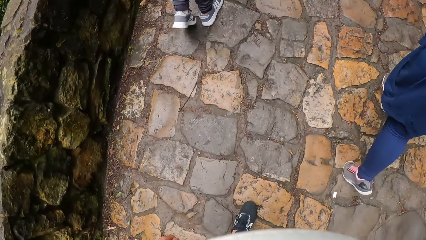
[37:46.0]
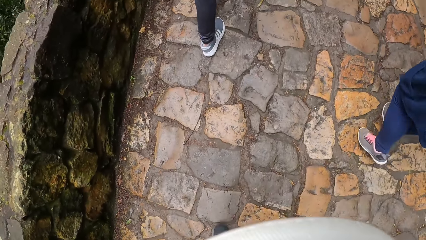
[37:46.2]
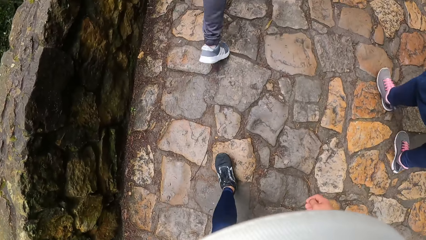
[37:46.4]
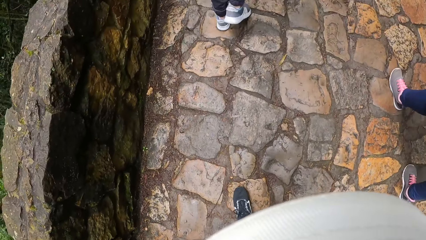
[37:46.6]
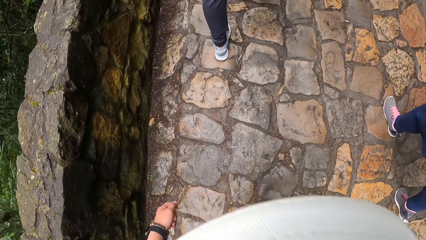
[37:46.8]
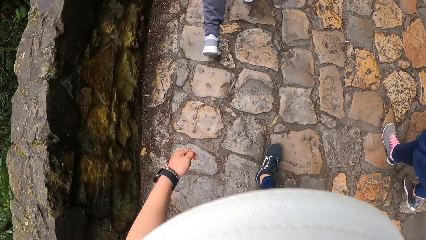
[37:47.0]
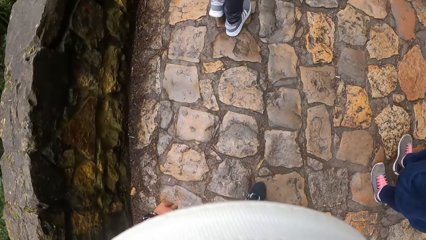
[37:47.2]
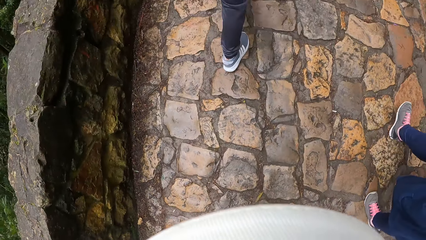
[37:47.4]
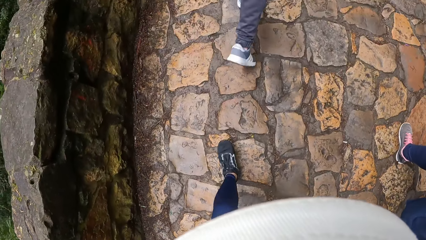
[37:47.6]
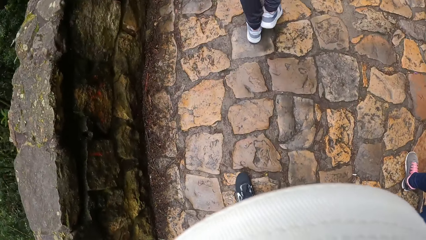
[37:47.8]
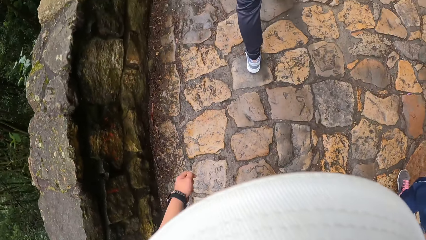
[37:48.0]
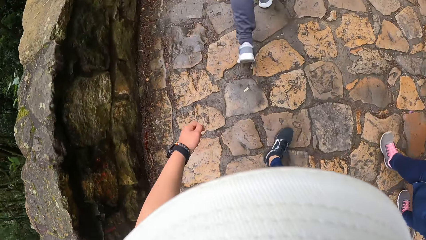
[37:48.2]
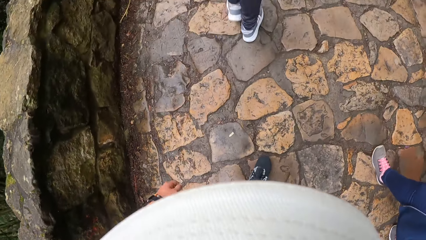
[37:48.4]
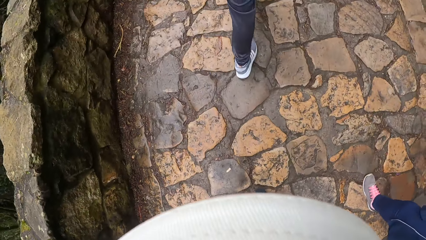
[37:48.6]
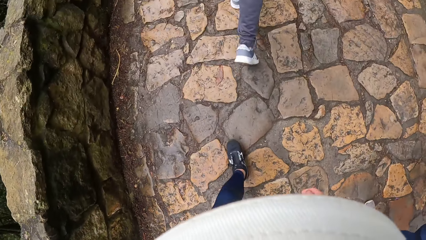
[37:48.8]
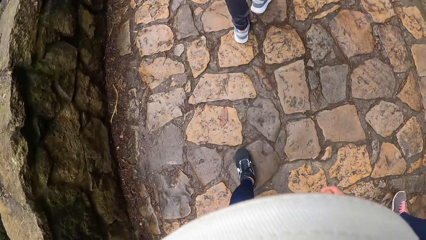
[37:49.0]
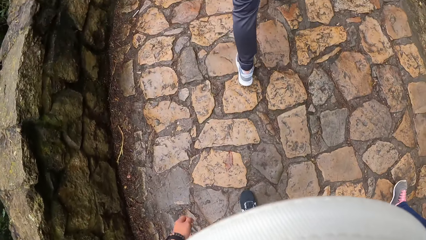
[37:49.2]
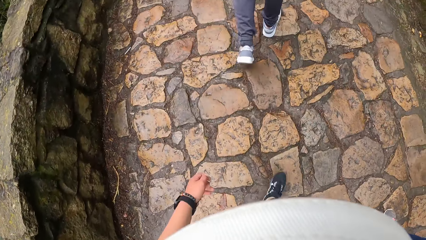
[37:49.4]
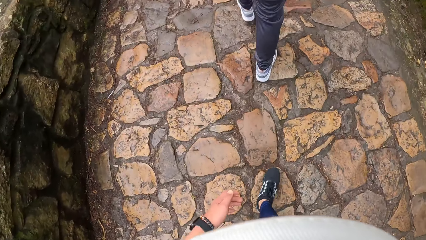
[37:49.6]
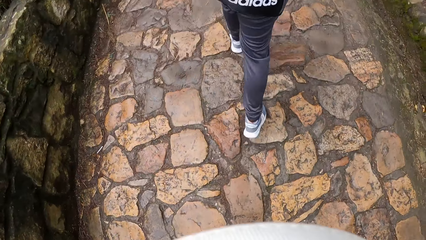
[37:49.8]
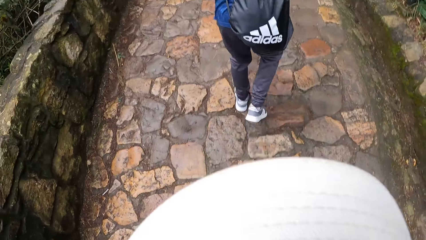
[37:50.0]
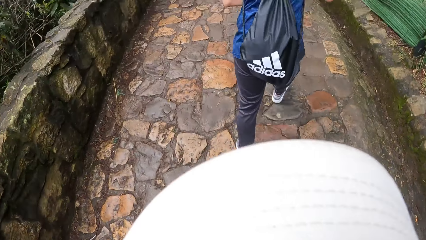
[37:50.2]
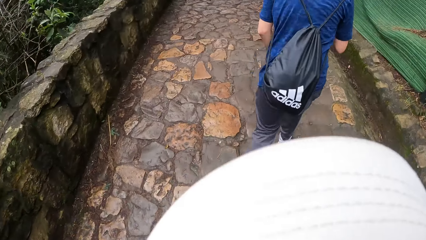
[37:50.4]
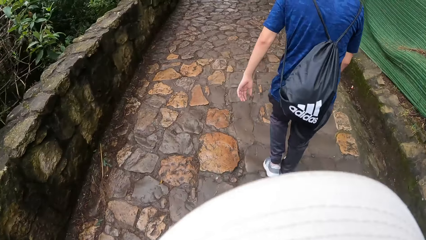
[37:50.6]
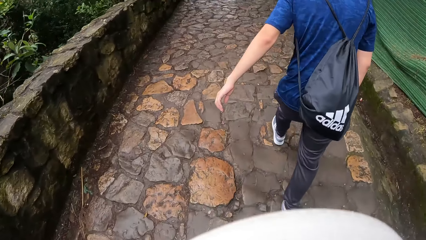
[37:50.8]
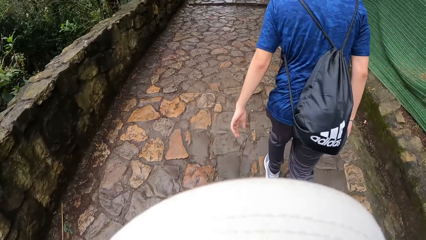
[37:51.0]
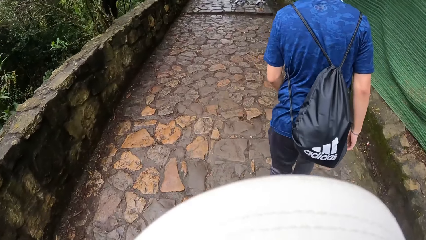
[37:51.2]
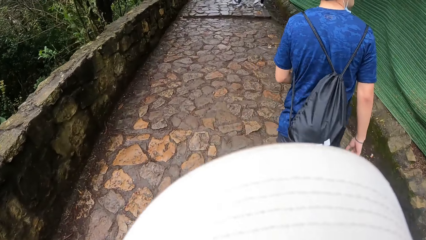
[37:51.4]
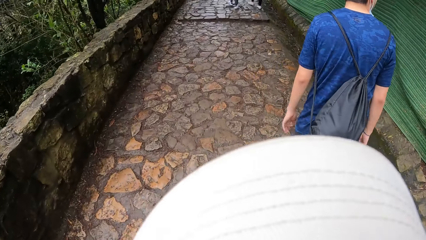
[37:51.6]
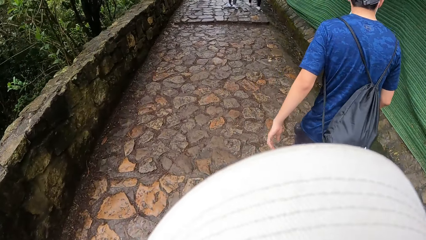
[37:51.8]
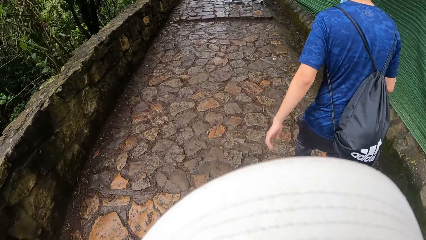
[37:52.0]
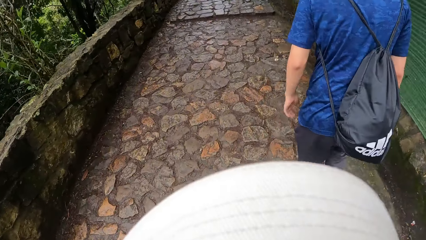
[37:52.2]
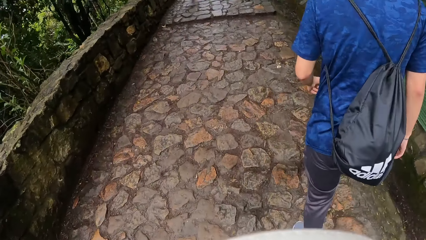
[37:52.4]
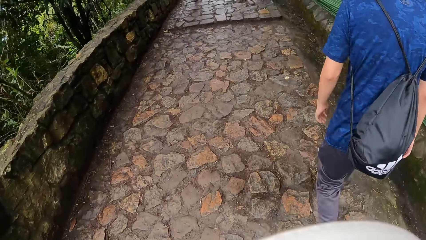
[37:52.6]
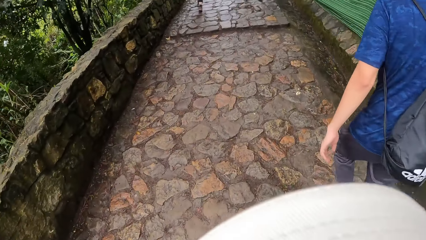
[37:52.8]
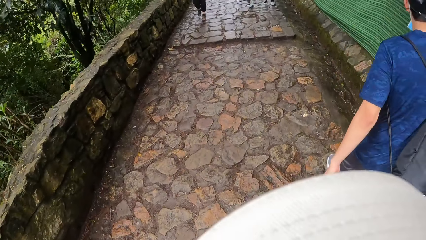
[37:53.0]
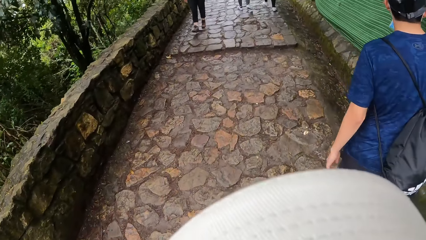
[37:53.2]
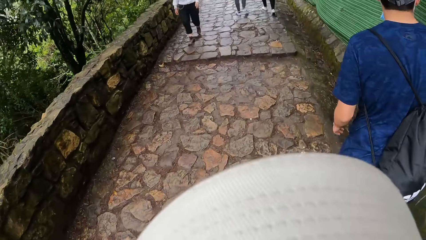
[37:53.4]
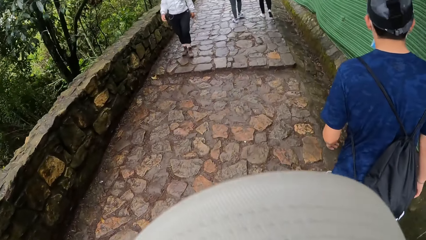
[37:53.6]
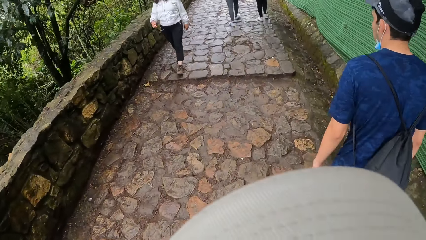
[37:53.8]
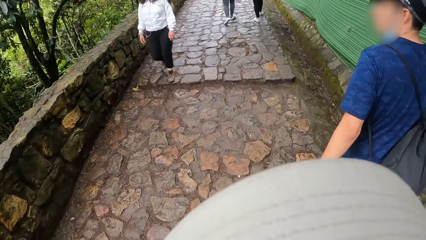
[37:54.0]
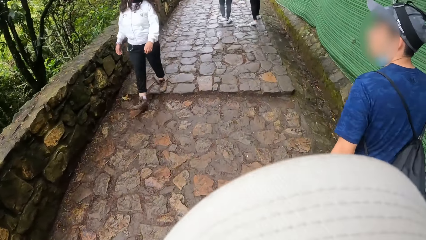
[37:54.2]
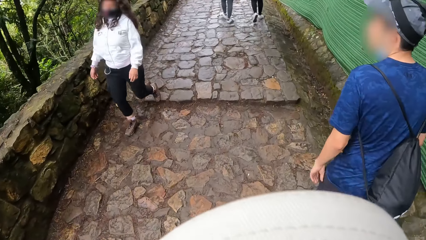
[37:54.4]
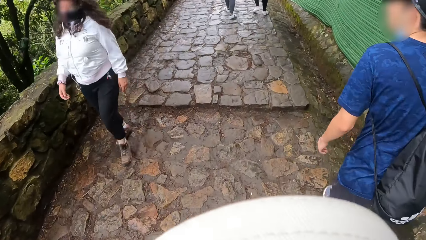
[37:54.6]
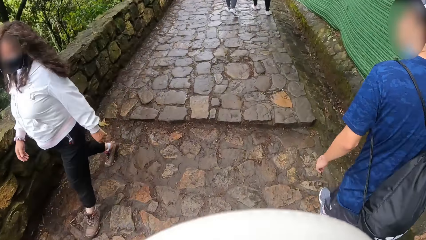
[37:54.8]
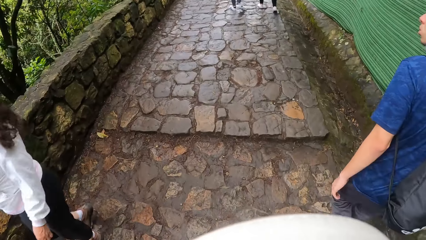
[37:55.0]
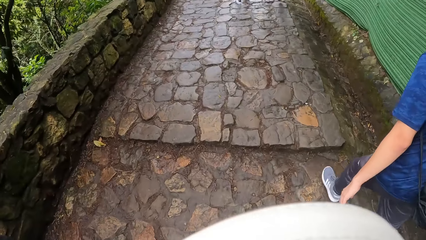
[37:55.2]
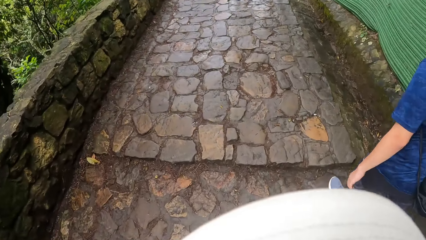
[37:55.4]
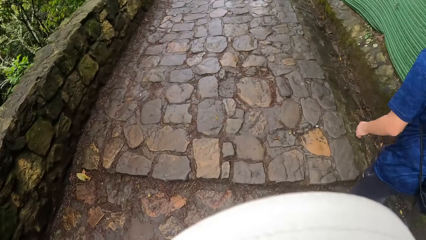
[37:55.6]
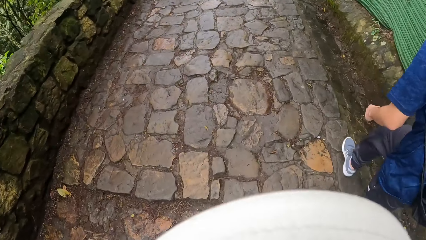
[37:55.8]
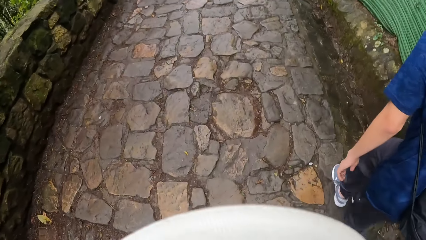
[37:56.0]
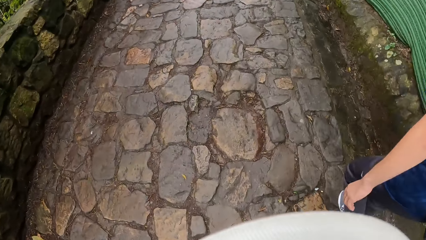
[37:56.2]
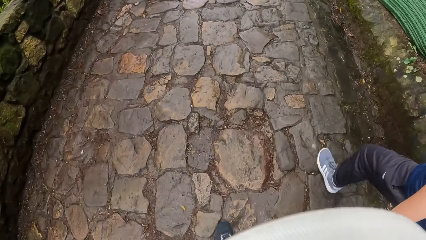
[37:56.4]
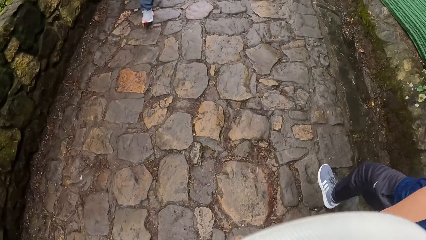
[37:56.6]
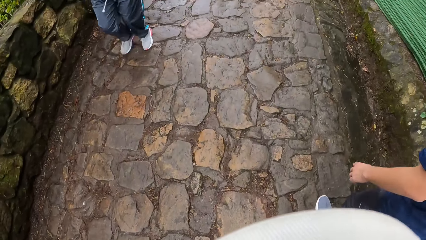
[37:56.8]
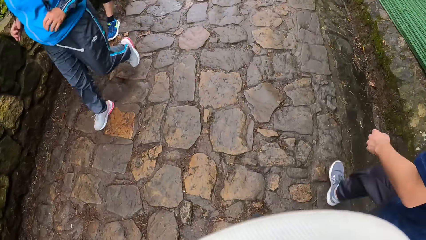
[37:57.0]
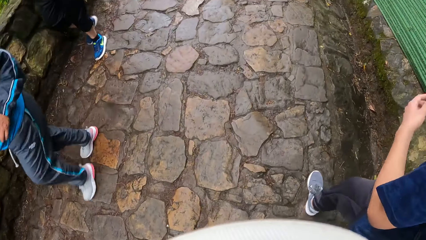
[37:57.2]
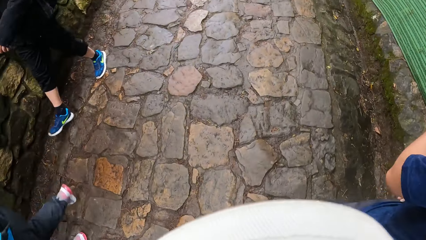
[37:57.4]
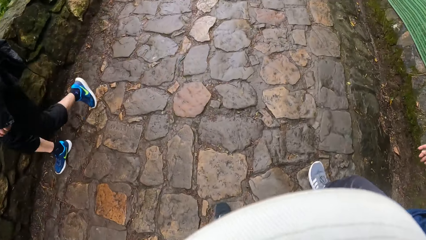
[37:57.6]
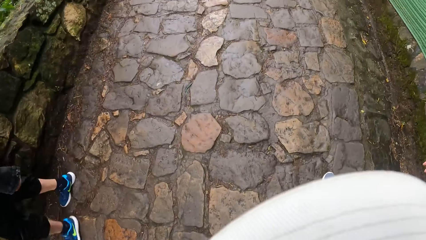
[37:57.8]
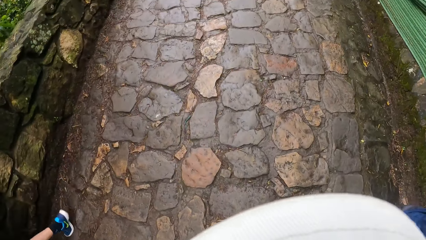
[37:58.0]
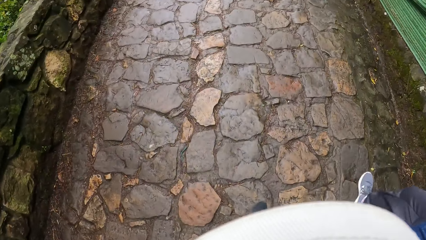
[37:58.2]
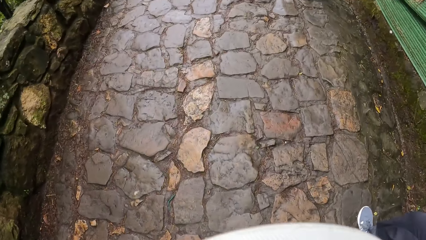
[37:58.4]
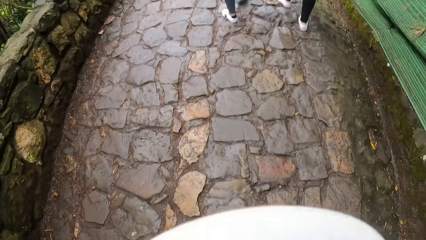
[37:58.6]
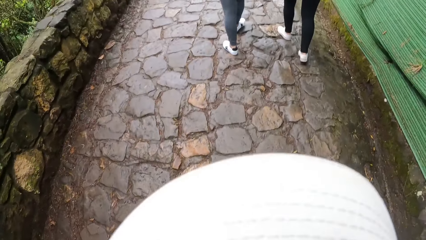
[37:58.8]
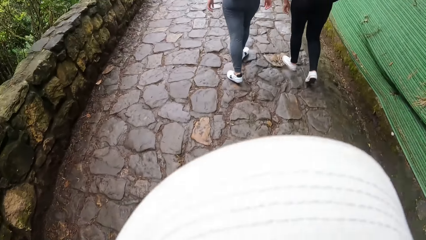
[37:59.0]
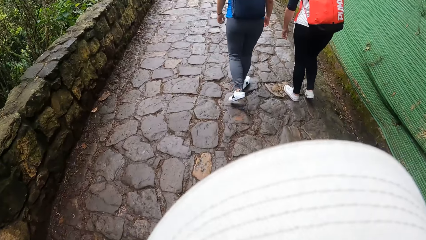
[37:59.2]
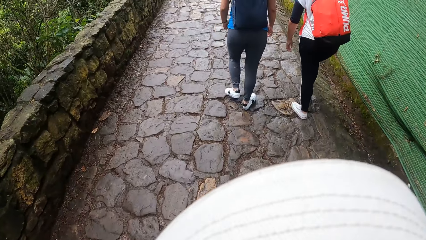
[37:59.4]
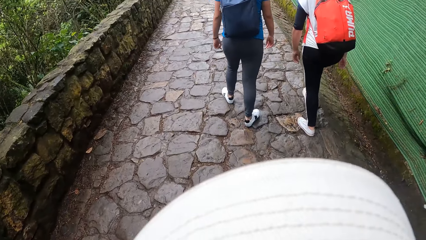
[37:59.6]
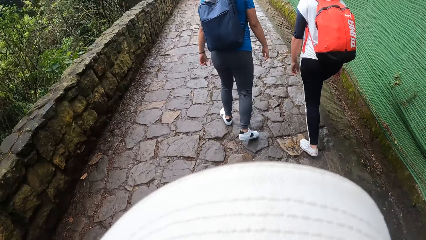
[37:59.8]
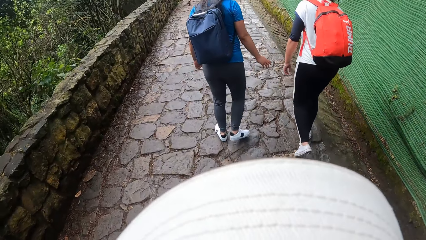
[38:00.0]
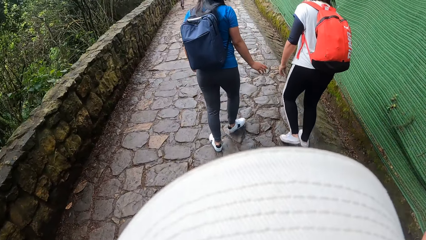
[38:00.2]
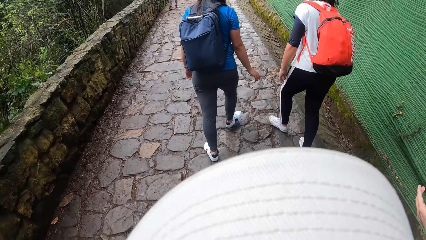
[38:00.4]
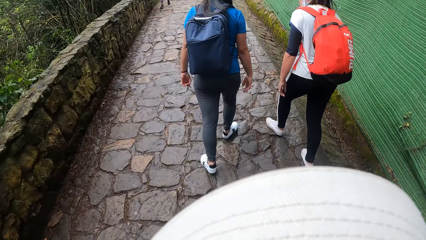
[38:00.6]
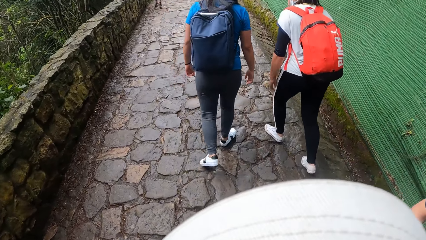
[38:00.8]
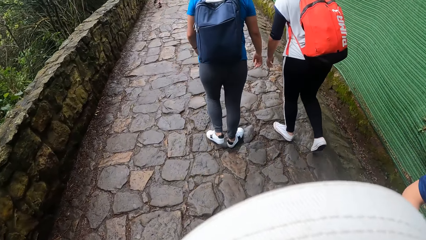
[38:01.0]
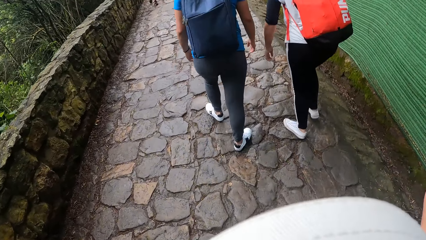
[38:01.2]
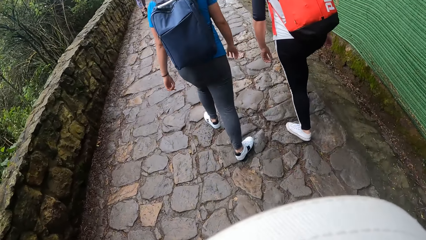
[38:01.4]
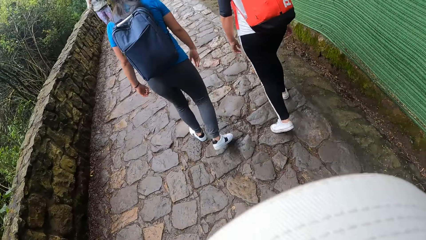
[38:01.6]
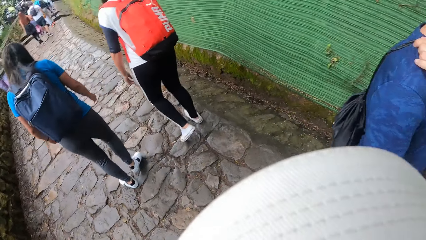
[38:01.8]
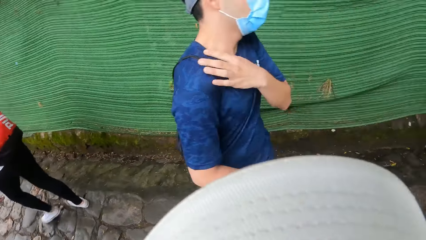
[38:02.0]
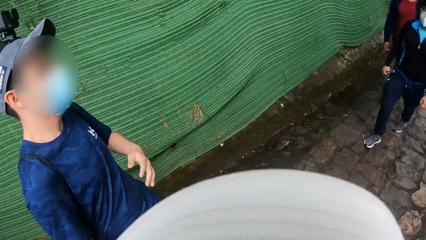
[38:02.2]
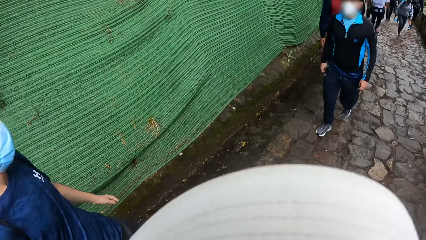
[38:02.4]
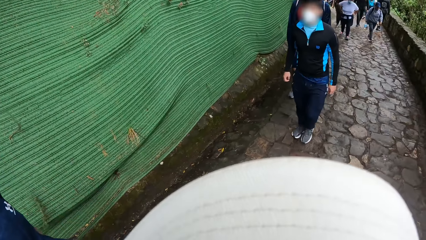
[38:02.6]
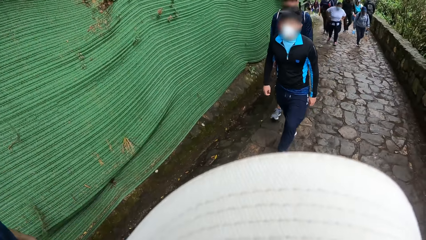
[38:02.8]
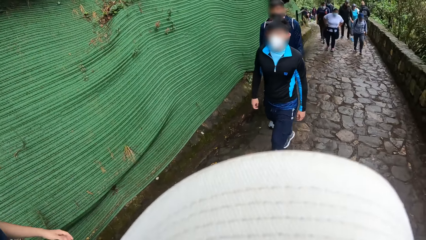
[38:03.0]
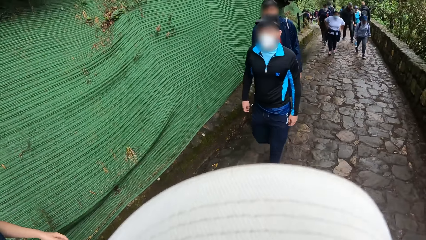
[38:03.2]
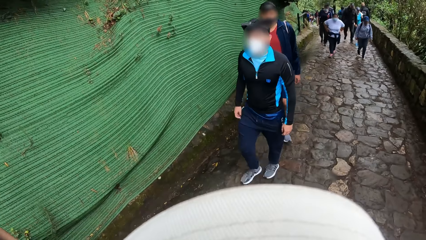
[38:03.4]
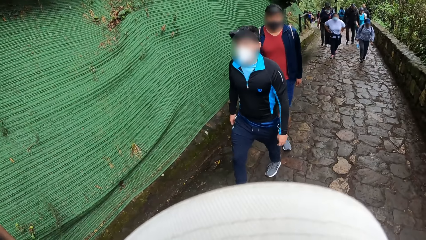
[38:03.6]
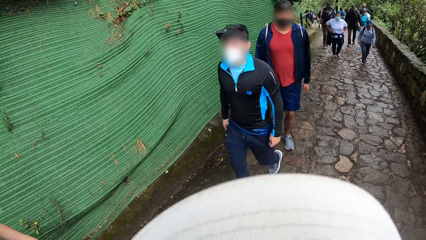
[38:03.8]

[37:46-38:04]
The camera wearer and a man wait for another man and a third man. The camera wearer looks around.
